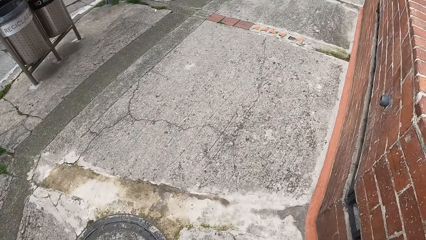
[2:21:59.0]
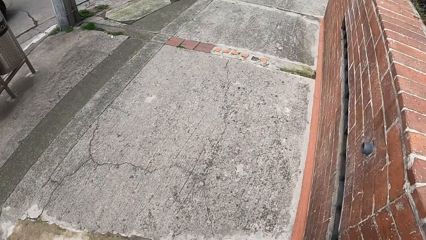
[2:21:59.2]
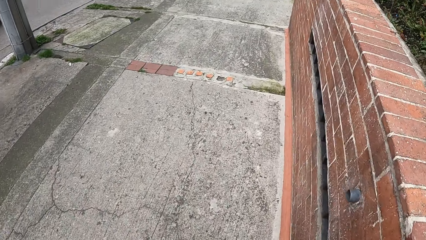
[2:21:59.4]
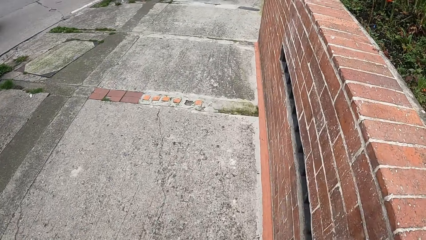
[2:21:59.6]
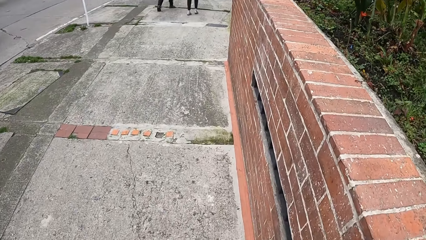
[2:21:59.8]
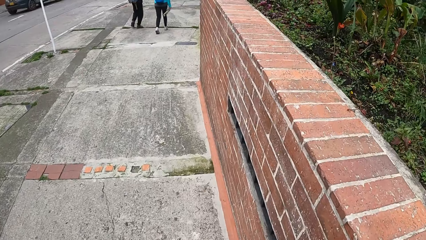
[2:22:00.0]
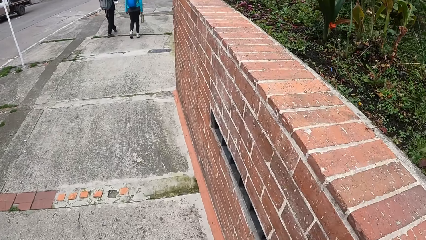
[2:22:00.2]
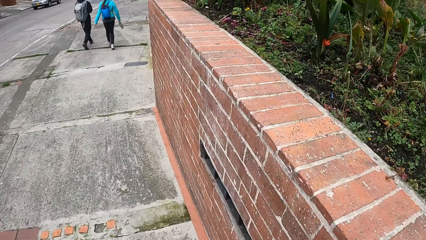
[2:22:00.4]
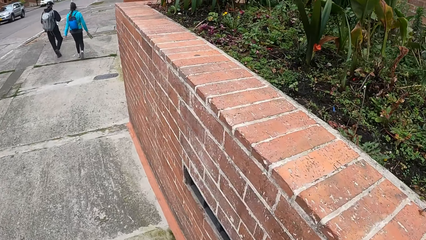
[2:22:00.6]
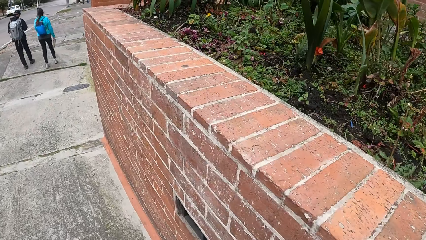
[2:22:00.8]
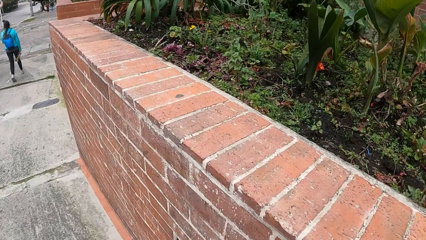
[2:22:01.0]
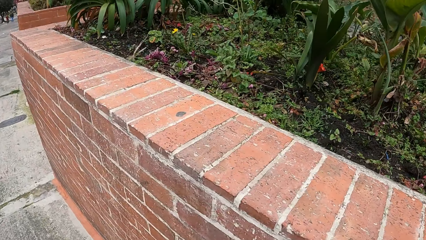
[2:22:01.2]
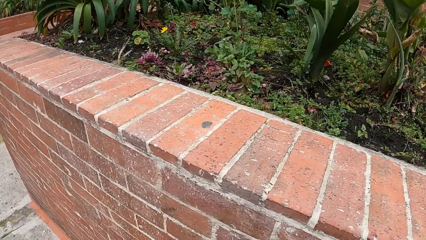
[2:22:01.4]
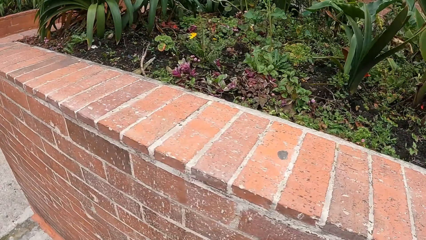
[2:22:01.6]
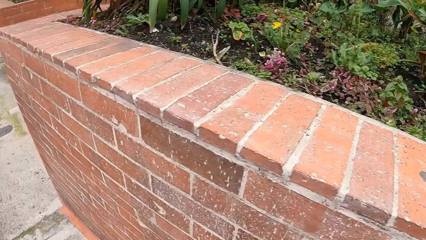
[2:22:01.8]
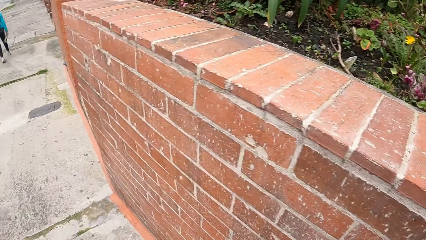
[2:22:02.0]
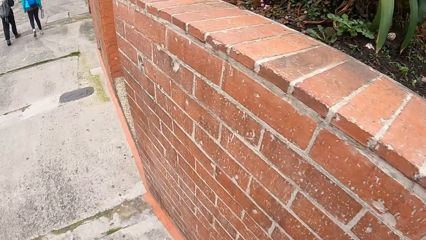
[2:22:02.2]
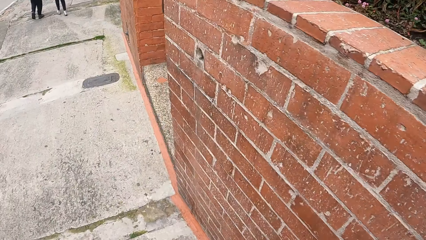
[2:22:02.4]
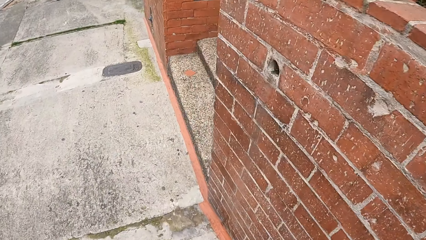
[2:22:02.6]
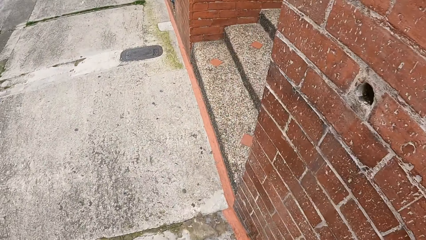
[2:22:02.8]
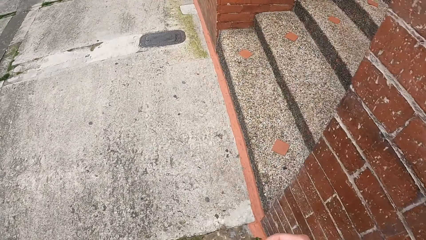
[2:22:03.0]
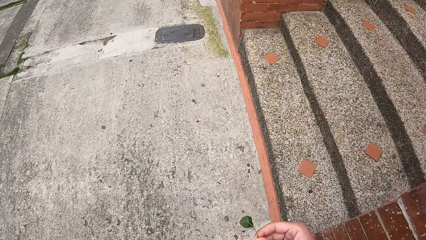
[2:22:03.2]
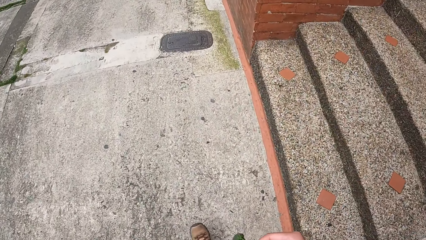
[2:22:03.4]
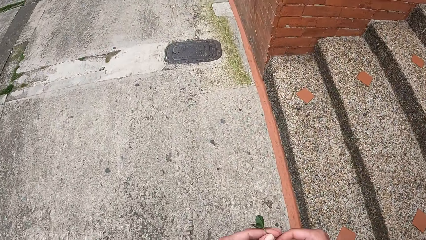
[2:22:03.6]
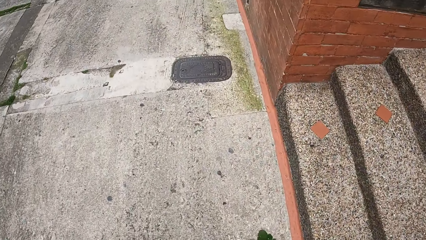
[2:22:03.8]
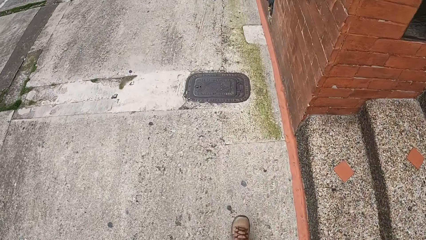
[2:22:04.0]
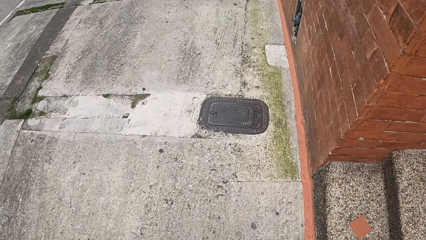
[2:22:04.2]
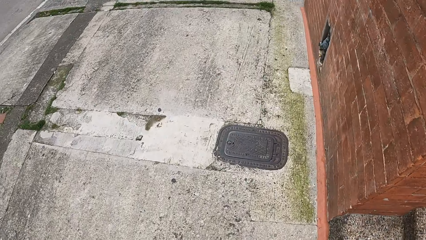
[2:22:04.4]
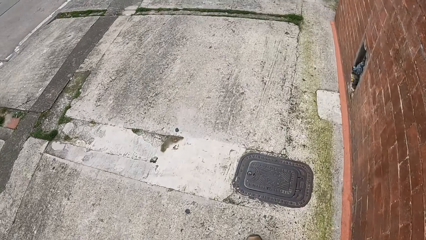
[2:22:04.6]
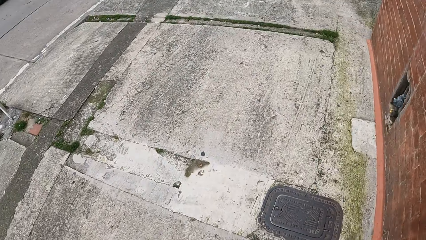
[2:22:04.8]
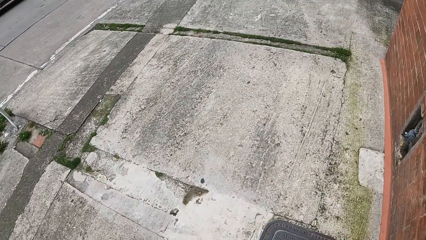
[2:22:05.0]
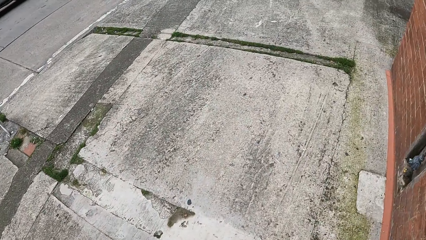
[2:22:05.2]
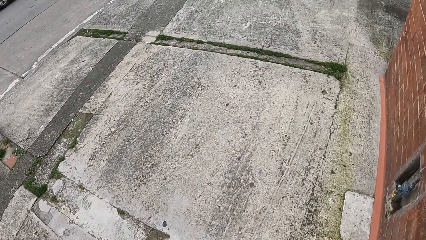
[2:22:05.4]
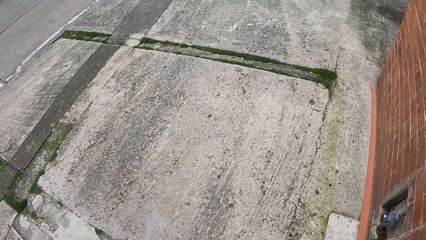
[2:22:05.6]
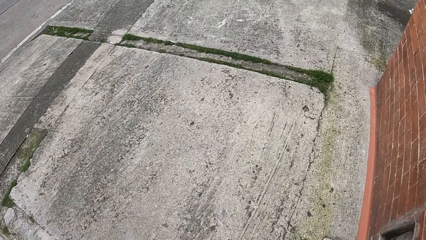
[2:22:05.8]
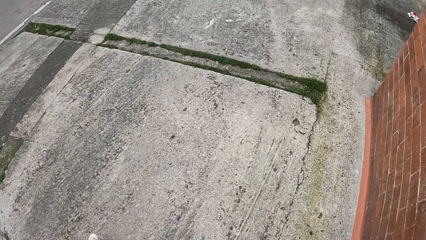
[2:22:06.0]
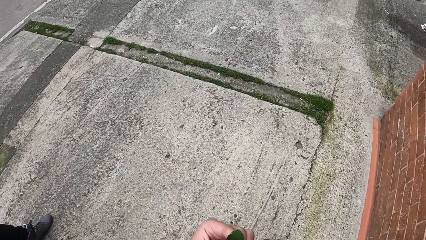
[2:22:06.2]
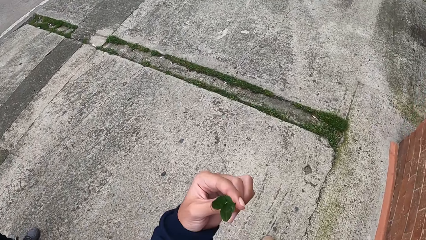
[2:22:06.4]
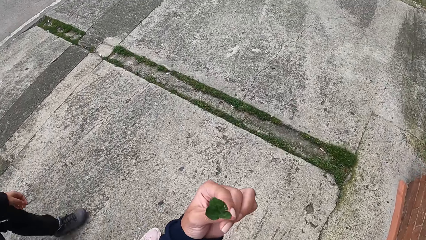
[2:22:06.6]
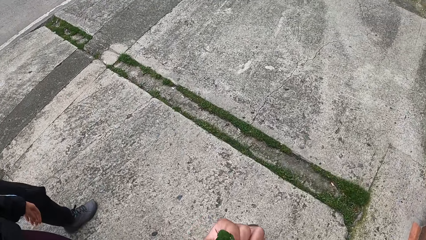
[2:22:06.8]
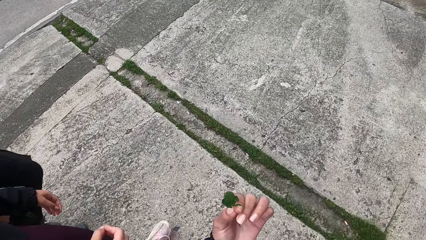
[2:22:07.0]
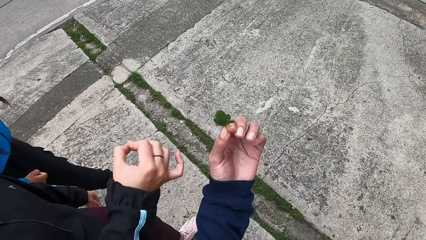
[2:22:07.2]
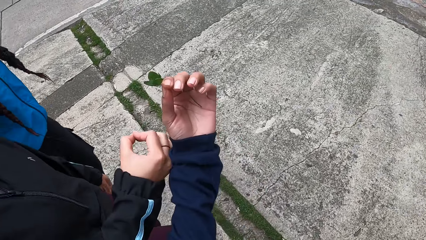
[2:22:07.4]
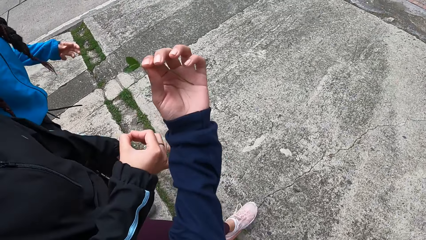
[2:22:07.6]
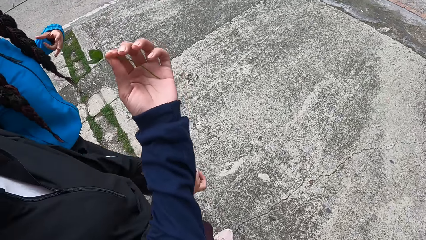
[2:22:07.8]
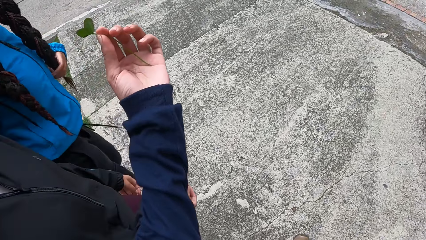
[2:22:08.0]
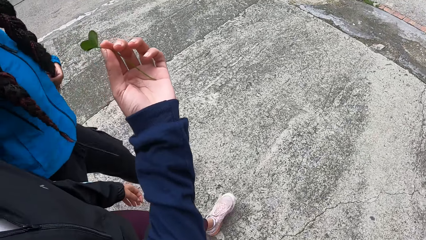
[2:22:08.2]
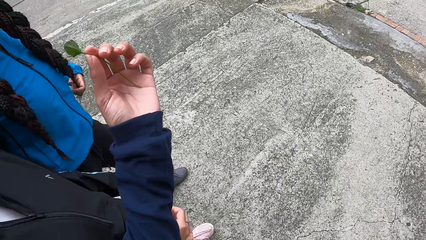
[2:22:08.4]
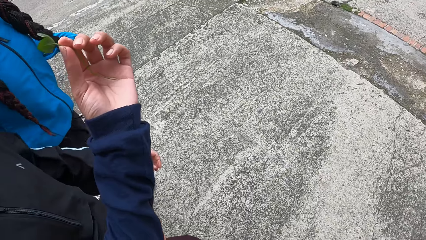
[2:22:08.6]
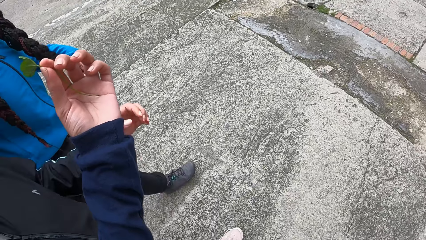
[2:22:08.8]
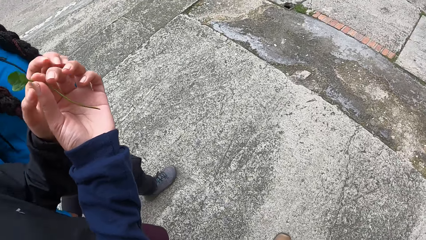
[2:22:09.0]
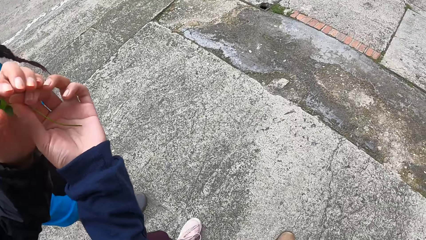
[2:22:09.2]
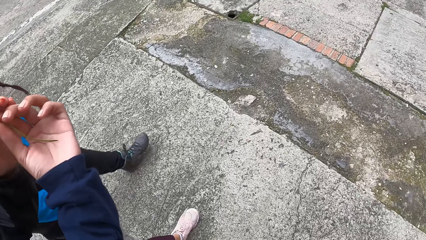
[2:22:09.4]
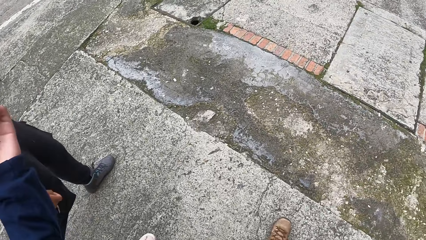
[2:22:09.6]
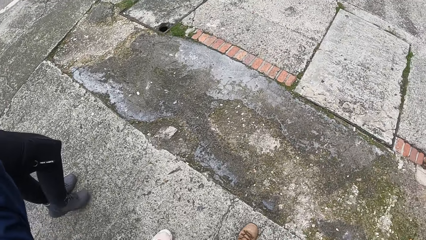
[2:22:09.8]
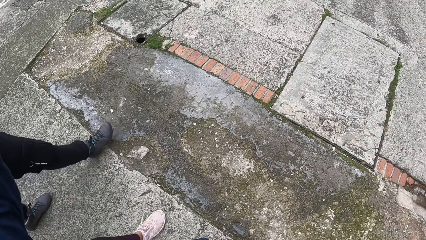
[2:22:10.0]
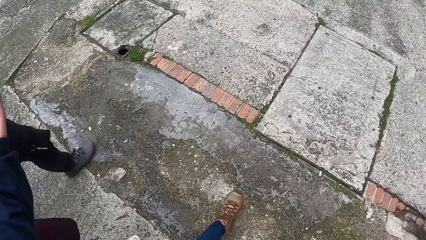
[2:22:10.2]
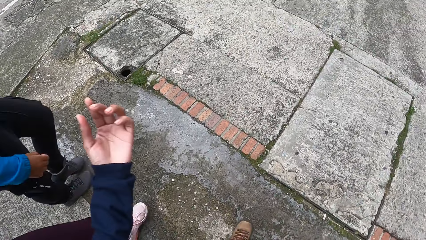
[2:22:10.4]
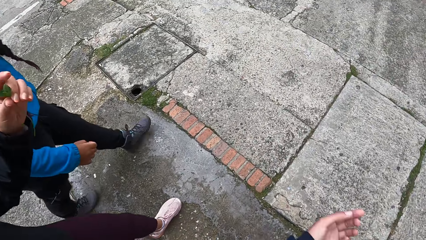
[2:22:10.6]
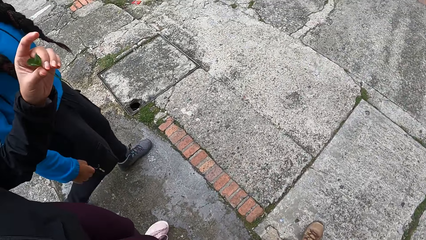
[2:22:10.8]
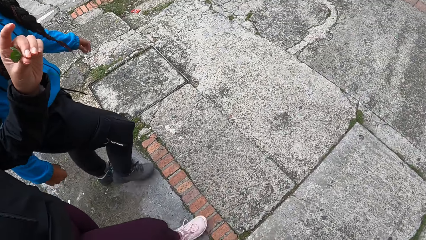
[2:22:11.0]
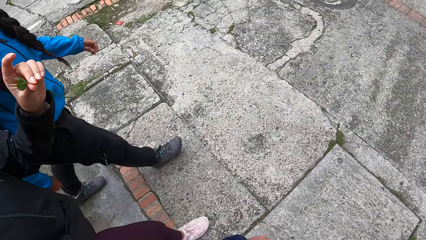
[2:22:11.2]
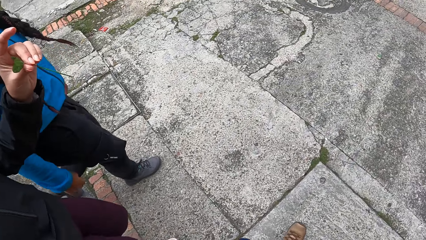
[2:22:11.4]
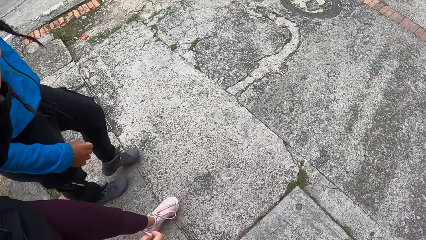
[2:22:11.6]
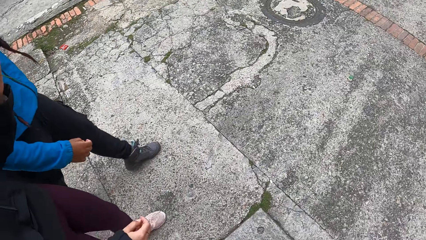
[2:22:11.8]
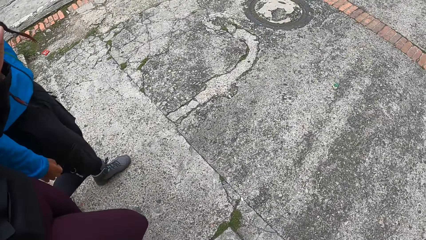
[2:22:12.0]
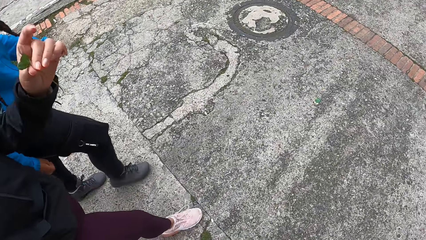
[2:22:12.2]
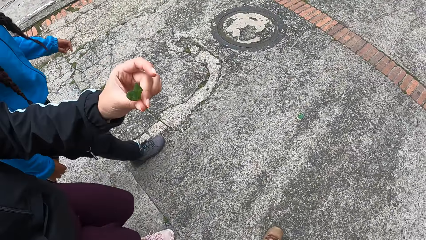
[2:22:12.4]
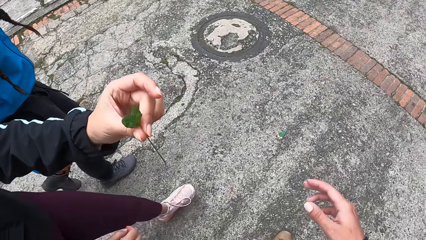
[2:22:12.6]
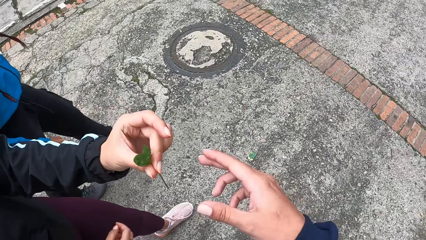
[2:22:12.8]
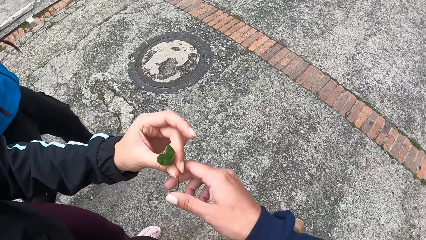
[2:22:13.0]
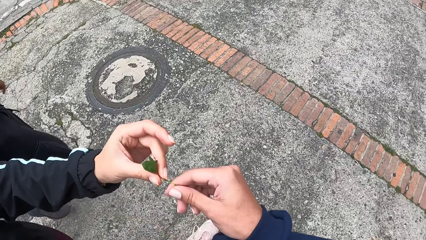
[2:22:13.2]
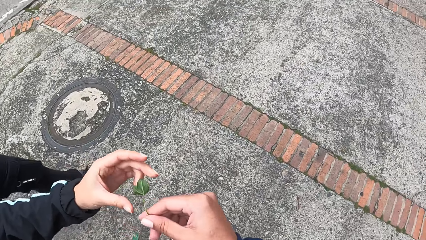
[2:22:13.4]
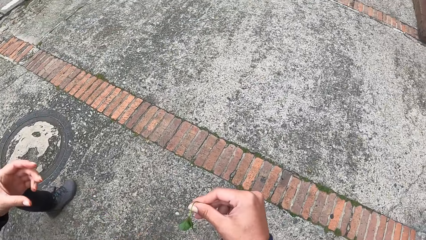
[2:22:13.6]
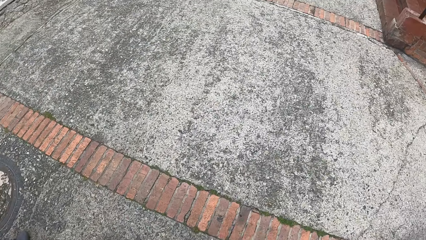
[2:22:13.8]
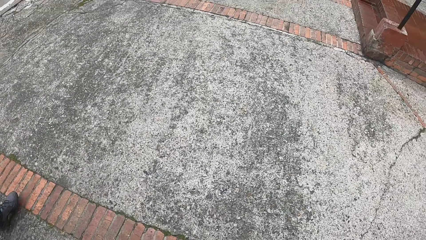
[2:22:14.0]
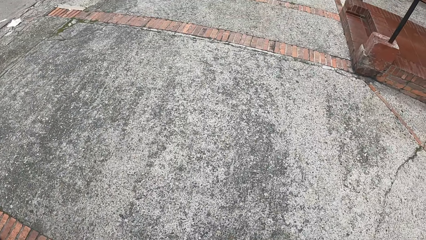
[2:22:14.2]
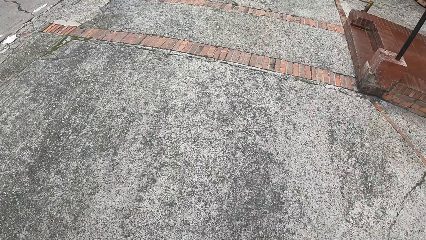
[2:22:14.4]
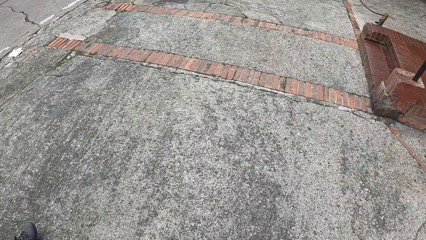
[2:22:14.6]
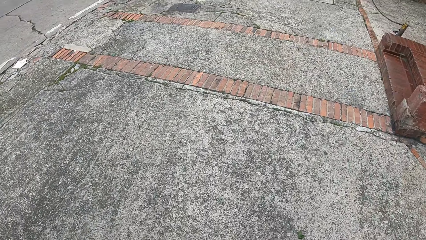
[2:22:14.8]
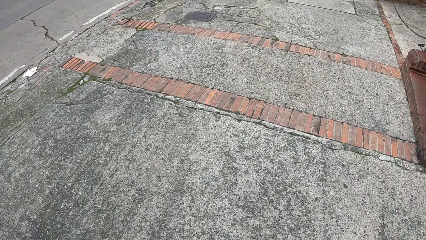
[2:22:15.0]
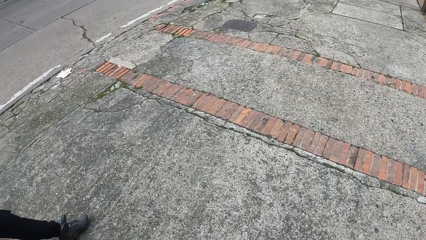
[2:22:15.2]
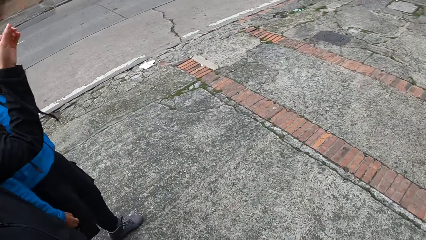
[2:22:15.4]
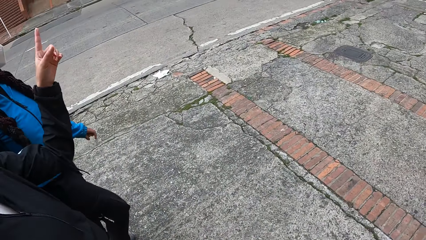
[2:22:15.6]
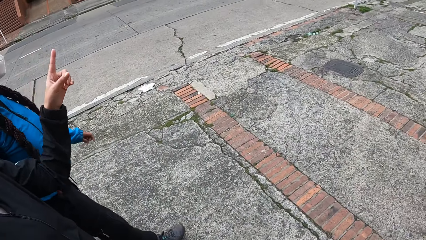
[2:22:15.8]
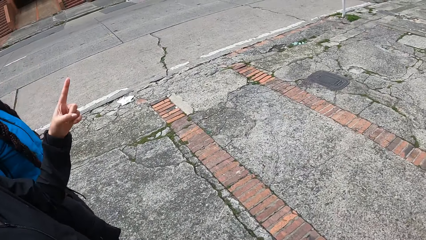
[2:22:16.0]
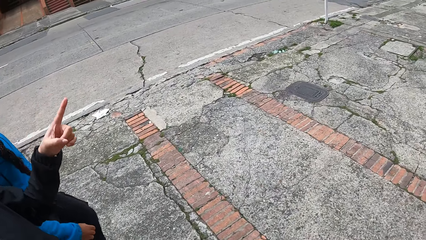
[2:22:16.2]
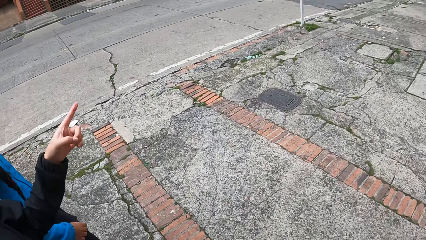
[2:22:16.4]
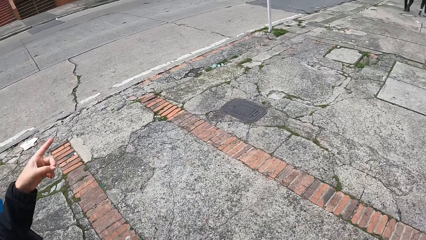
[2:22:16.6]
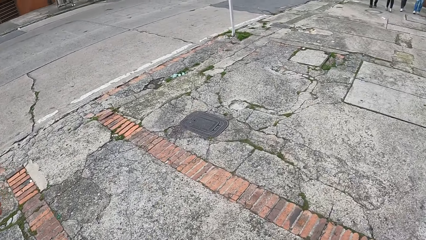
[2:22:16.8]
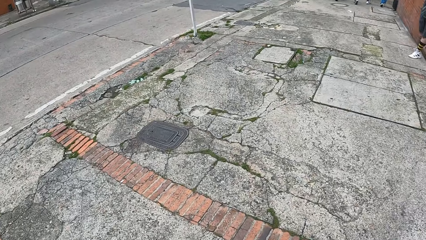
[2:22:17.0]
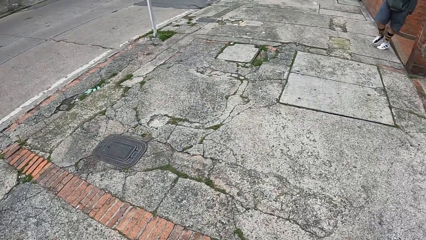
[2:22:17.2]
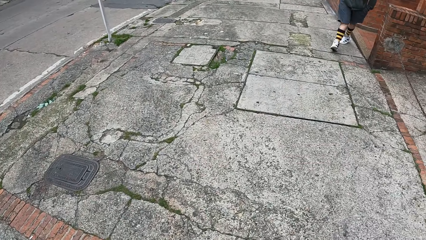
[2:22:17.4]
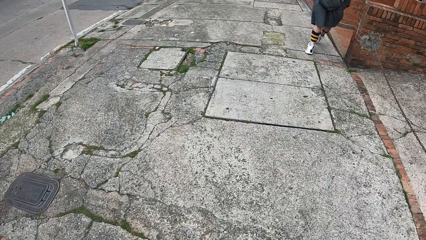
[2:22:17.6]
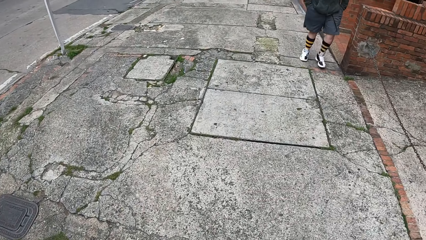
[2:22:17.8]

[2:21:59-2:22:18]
The camera wearer looks around the garden. He holds the plant in his left hand. He passes the plant to a woman with his left hand. He raises the hand. The woman collects the plant from the camera wearer with her left hand. The camera wearer collects the plant from the woman with his right hand. The woman passes the plant to the camera wearer with her left hand.
